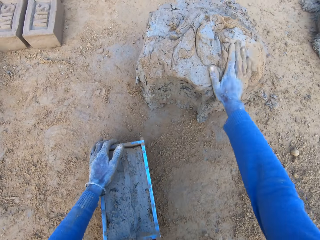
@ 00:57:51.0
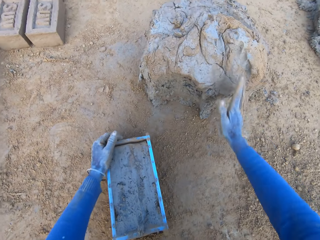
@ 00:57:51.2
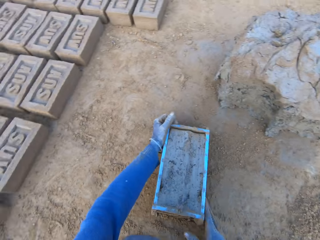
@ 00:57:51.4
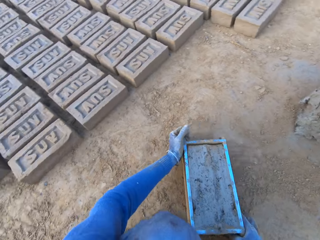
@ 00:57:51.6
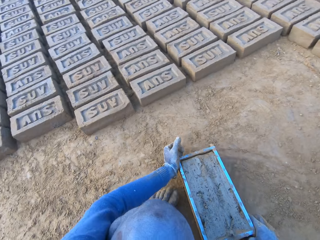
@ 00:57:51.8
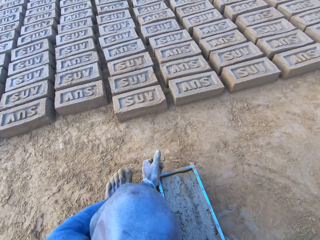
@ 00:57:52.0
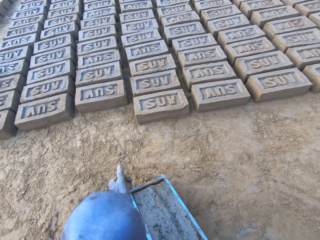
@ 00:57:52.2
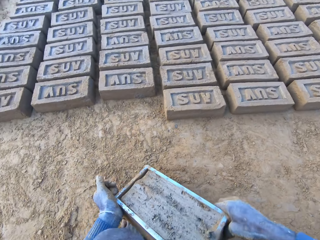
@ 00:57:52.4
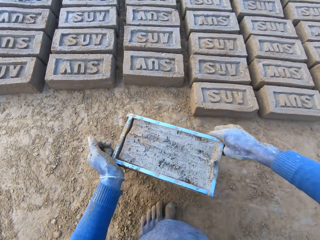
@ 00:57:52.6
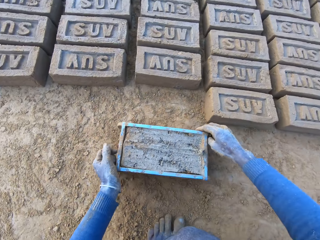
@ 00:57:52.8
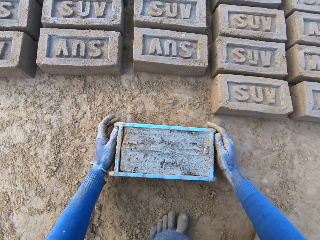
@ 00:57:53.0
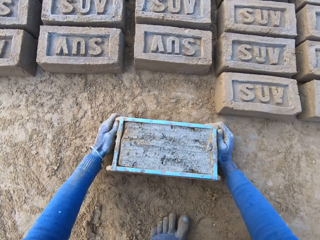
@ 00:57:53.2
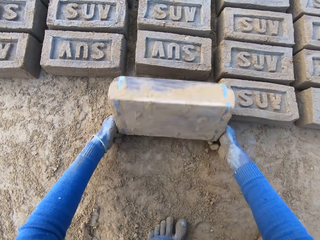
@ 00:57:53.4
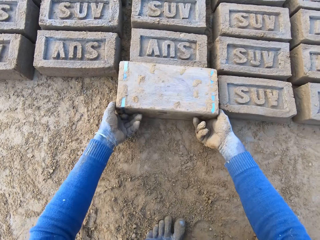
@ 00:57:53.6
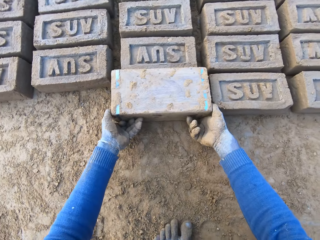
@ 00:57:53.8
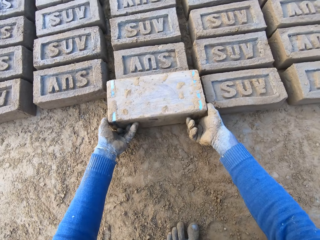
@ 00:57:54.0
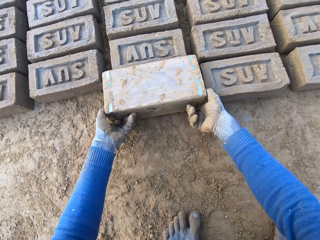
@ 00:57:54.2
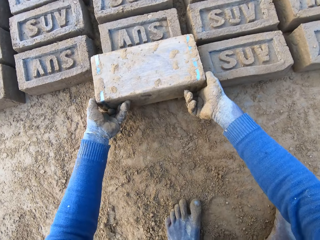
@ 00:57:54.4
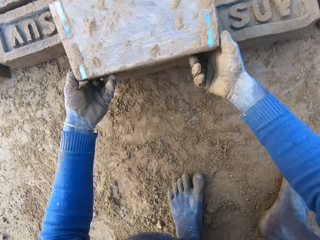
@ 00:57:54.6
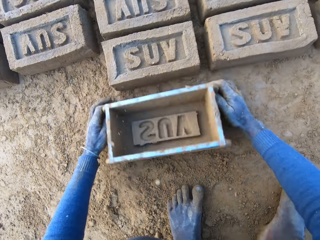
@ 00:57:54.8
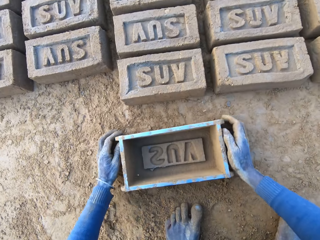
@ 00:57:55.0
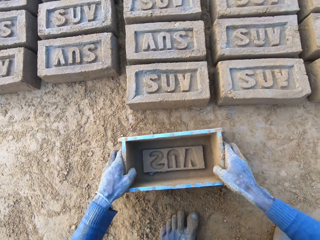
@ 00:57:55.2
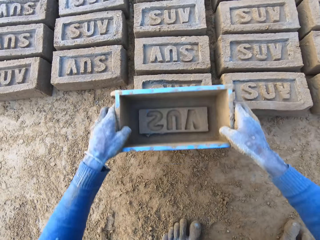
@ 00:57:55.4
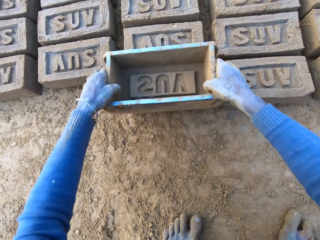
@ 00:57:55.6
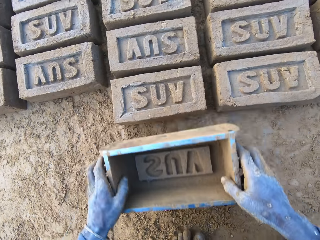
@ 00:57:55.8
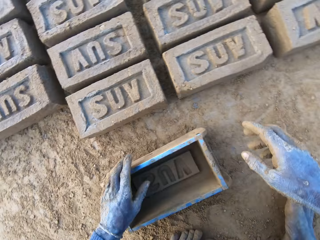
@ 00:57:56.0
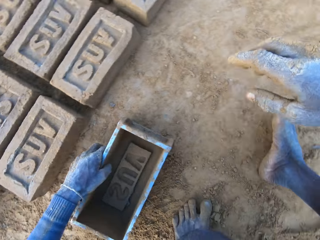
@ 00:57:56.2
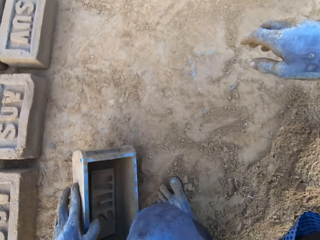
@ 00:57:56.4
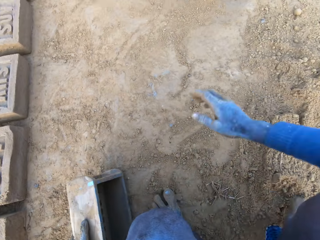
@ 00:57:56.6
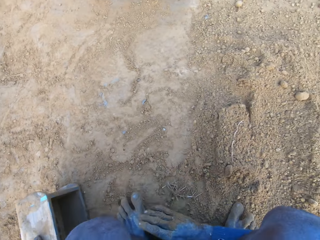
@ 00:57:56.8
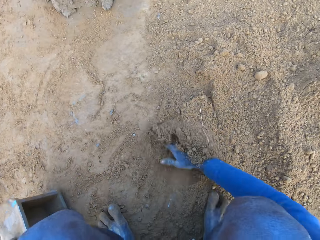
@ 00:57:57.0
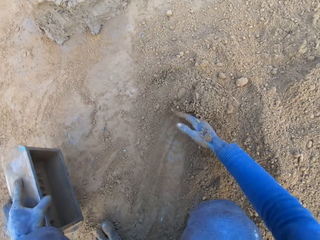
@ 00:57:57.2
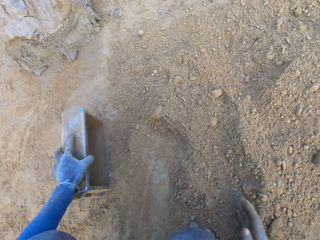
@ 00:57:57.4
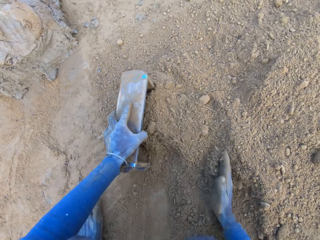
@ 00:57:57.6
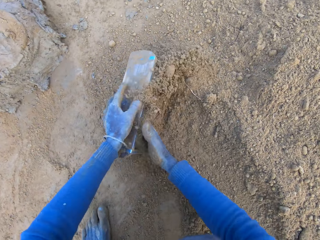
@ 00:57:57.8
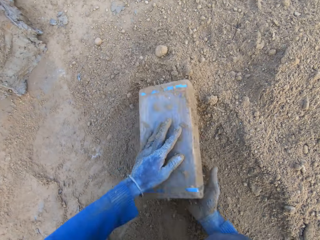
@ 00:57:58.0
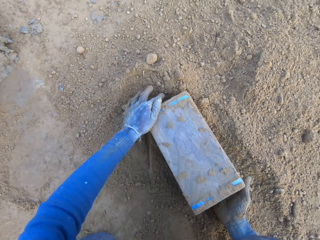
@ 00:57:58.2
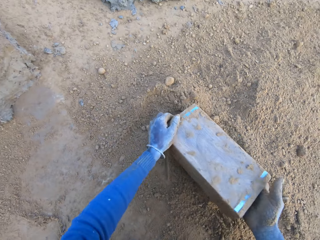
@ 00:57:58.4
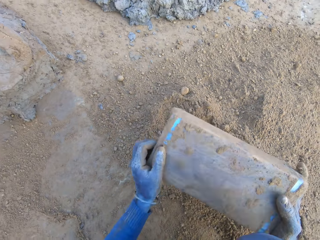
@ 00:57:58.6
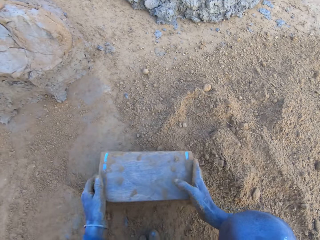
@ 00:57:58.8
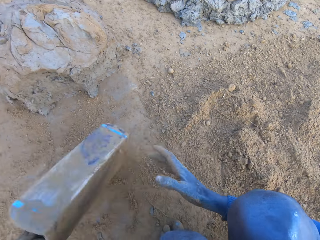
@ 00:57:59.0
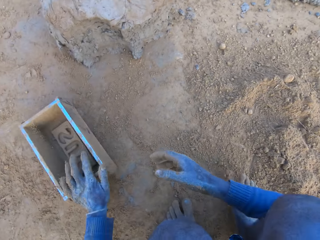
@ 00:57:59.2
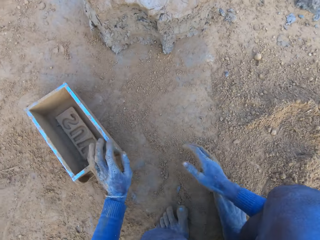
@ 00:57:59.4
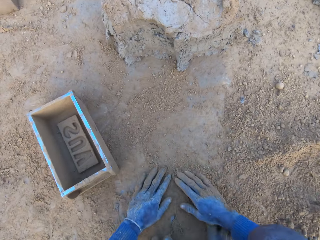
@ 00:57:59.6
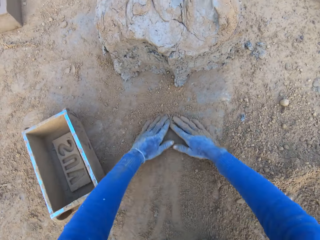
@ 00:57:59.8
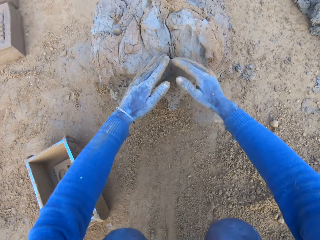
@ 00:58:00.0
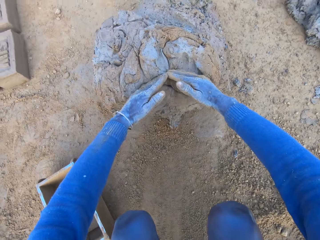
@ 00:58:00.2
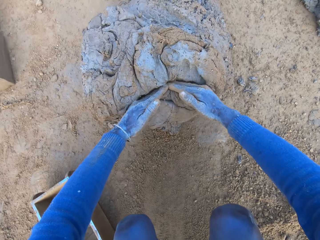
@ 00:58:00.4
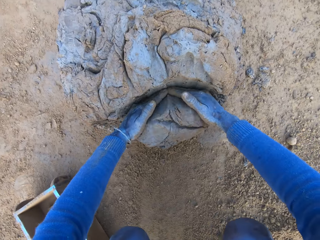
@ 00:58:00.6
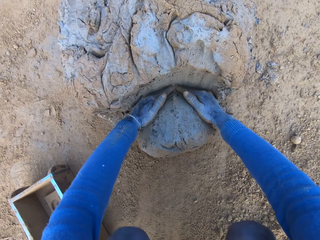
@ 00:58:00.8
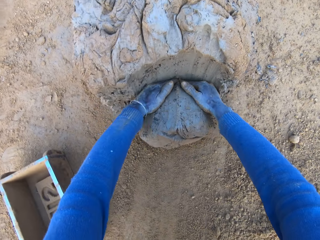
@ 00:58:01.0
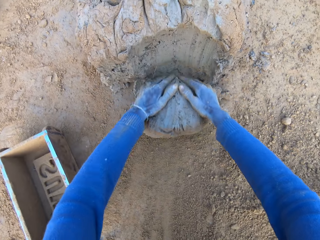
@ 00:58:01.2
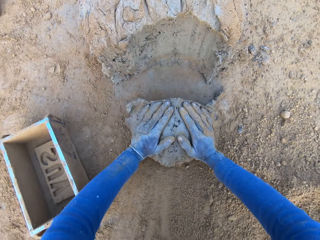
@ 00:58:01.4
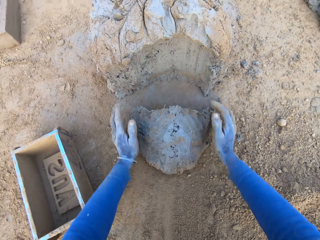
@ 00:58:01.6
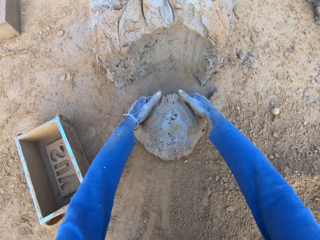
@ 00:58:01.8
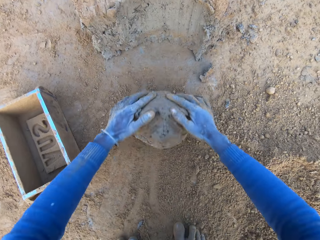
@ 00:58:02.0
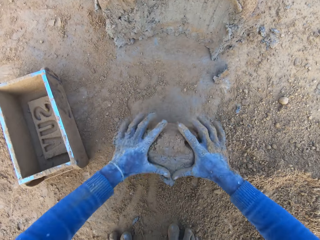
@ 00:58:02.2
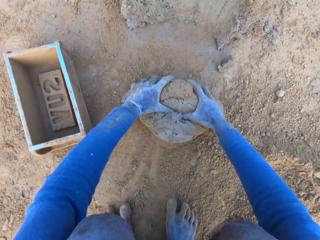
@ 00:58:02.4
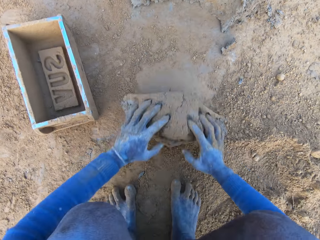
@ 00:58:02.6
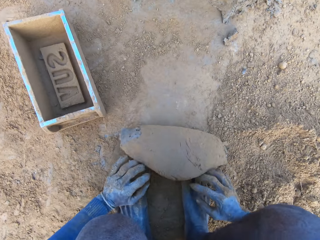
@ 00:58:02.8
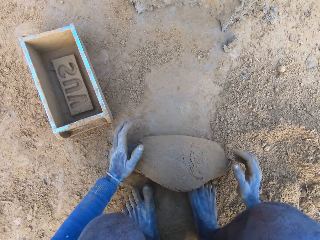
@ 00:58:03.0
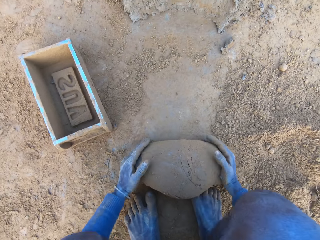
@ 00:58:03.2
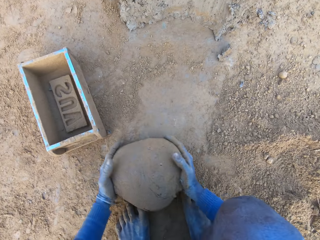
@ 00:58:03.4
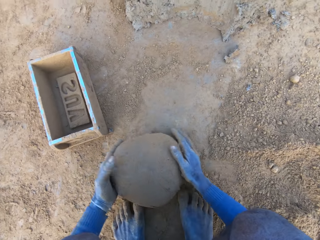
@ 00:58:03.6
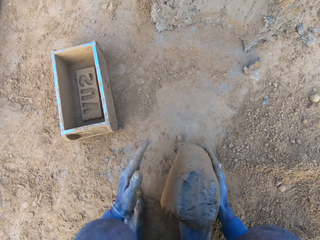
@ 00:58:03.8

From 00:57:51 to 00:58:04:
The camera wearer throws the mortar on the remaining mortar on the ground. He takes the box. He carries the brick molder with mortar with both hands. He puts the box down. He pours out the brick on the ground out of the brick molder. He removes the box from the brick, puts the box down and lifts the box. He adjusts the brick on the ground with the brick mortar. He puts the box down. He turns to the soil. He adjusts the sand on the ground with his right hand. He packs some sand with the brick molder. He puts soil in the box. He pours out the sand in the brick molder. He throws the brick molder on one side with his hands. He rubs his hands on the ground. He scoops some mortar from the heap with his hands. He rolls the clay mixture on the ground. He adjusts the mortar on the ground.

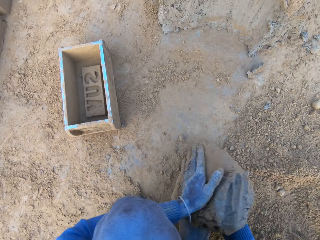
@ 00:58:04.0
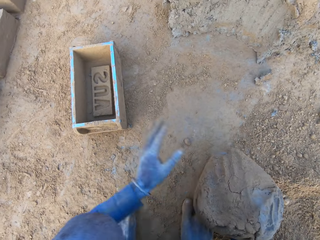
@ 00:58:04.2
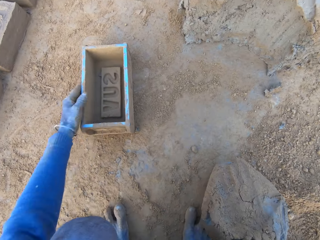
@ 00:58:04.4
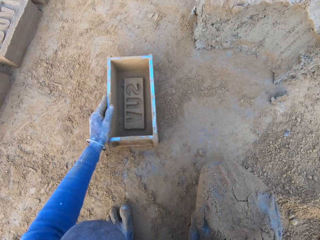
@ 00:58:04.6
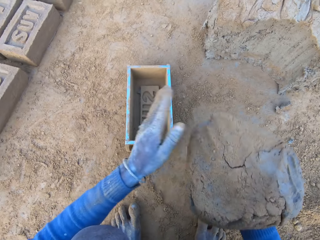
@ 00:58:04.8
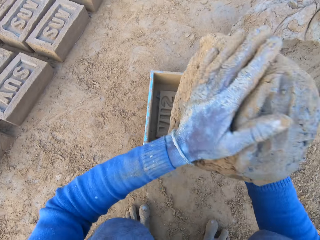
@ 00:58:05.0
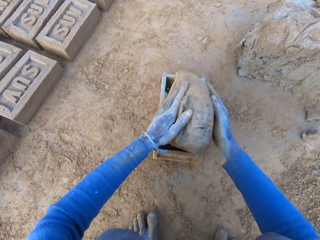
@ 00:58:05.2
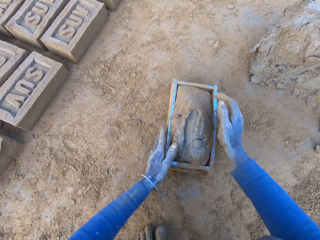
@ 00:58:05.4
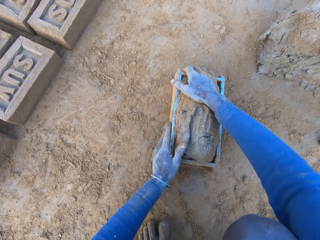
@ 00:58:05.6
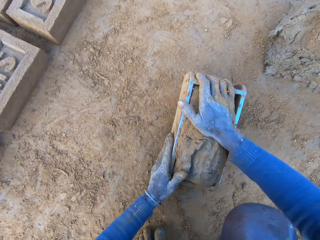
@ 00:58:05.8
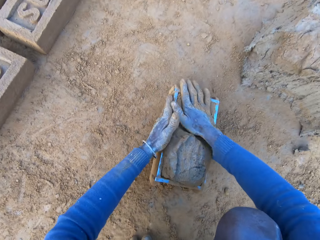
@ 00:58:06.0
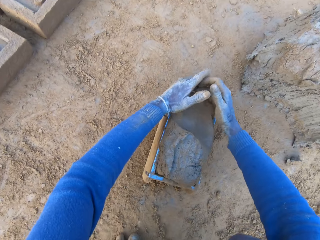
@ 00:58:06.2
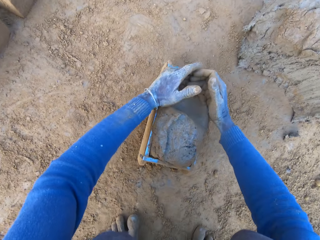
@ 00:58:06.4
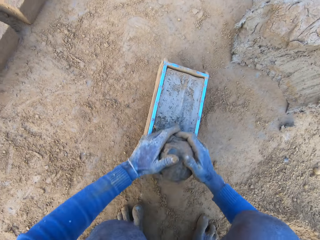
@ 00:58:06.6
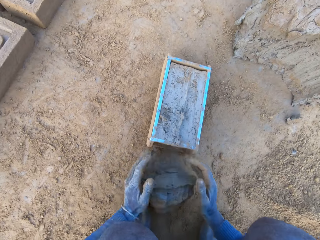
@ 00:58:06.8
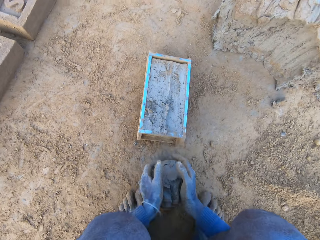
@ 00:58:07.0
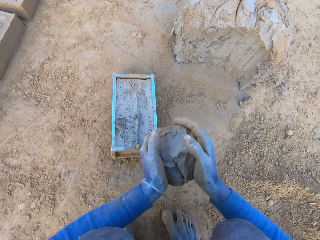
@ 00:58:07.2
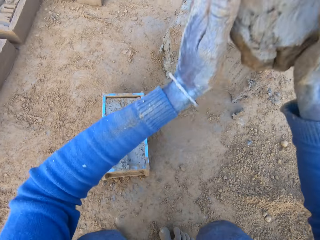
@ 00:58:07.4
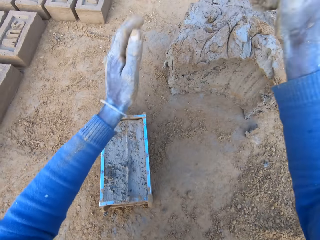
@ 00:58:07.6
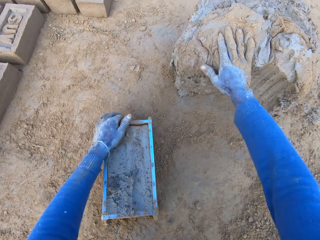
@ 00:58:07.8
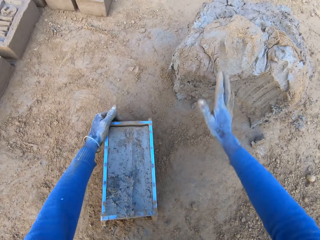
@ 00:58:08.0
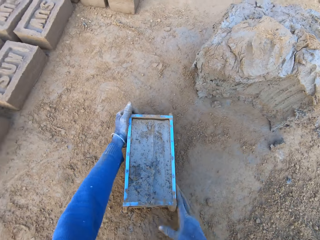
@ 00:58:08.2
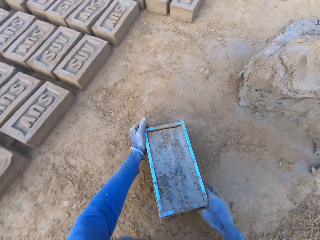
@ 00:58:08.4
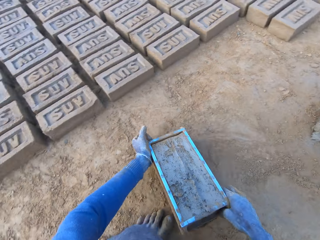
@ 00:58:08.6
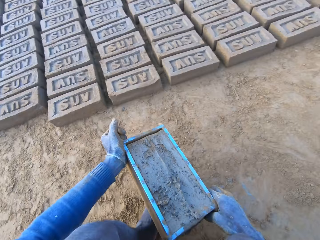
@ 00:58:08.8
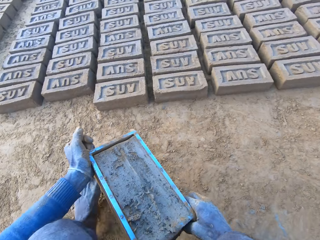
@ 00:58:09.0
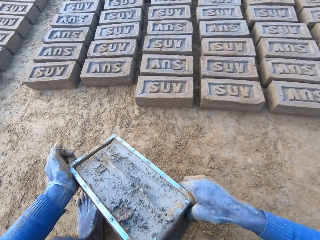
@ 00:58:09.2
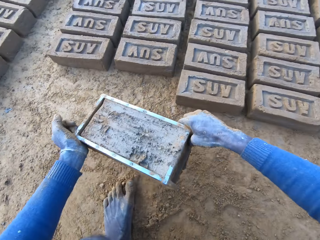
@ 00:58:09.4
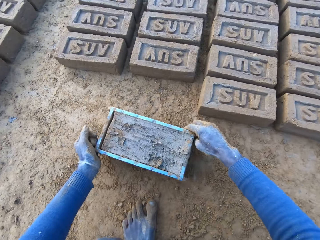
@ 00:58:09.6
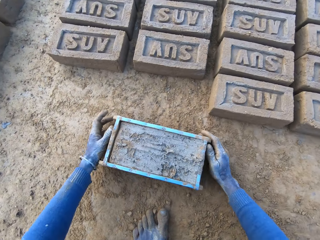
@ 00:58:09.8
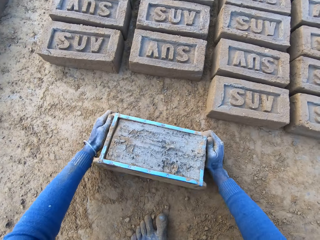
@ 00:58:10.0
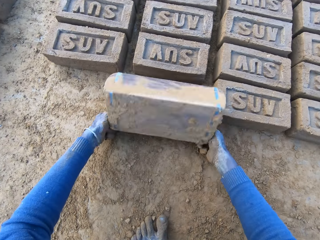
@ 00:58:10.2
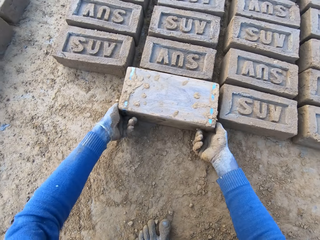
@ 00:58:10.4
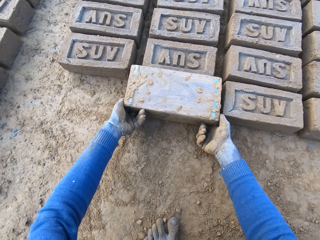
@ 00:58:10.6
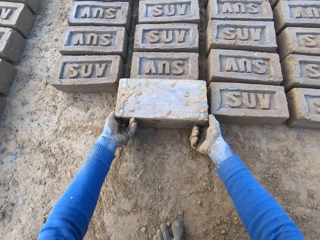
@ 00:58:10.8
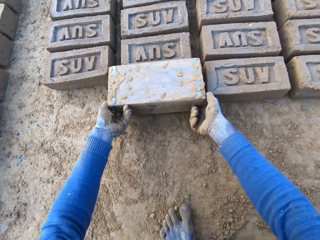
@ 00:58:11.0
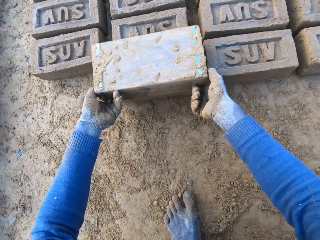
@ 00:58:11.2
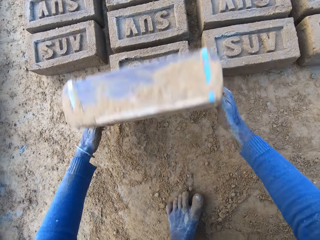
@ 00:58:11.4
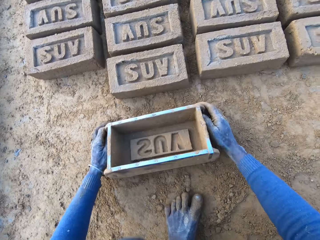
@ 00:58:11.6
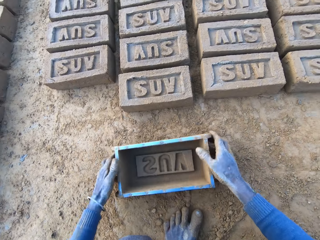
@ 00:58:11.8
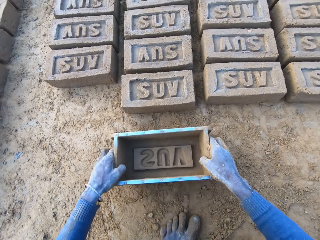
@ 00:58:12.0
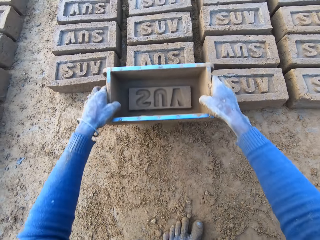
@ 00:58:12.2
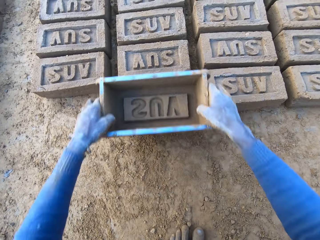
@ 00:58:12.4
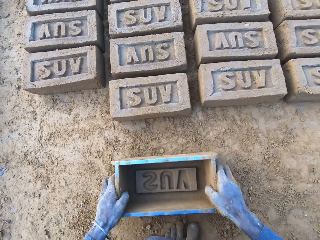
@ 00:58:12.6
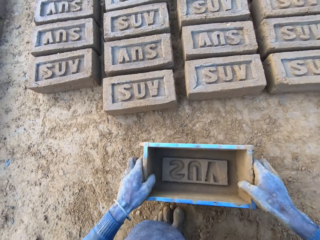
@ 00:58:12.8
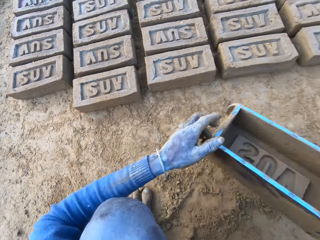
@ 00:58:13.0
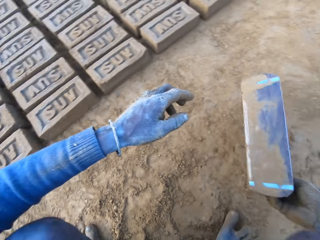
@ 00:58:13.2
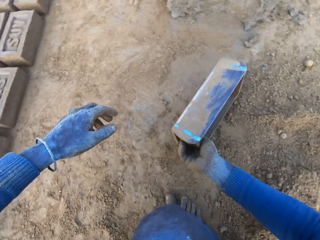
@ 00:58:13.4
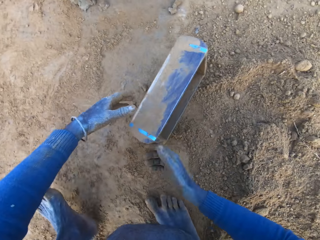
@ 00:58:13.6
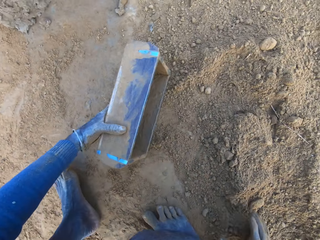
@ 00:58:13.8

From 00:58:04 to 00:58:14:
The camera wearer lifts up the clay mixture. He packs the mortar on the ground with his hands. He drags the brick mould on the ground. He picks up the brick molder with his left hand. He lifts up the clay mixture and drops the clay mixture into the brick mould. He slams the brick mould on the ground. He removes excess clay mixture in the brick mould. He adjusts the mortar inside the brick molder. He lifts up the clay mixture. He throws the clay mixture in his hand on the clay mixture on the ground. He lifts up the brick mould. He carries the brick molder with mortar with both hands. He drops the brick mould down on the ground and turns the brick mould. He pours out the brick on the ground out of the brick molder. He lifts up the brick mould, drops the brick mould down on the ground and taps the brick with the brick mould. He adjusts the brick on the ground with the brick mortar. He taps the brick mould on the ground and collects sand into the brick mould.
